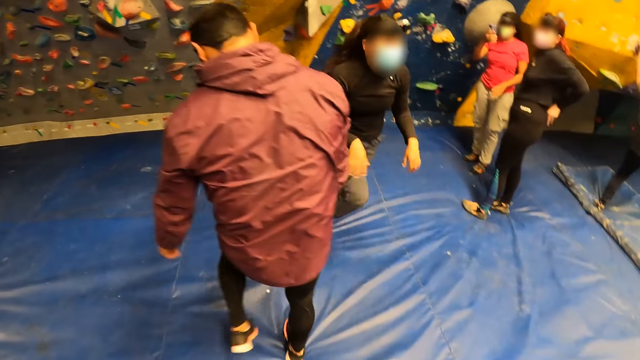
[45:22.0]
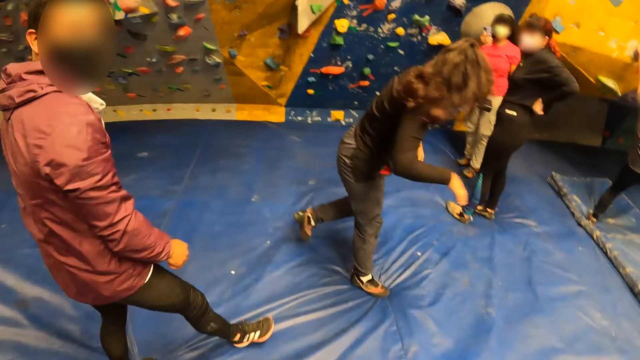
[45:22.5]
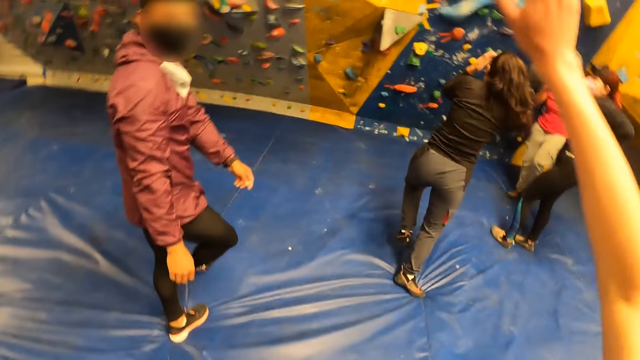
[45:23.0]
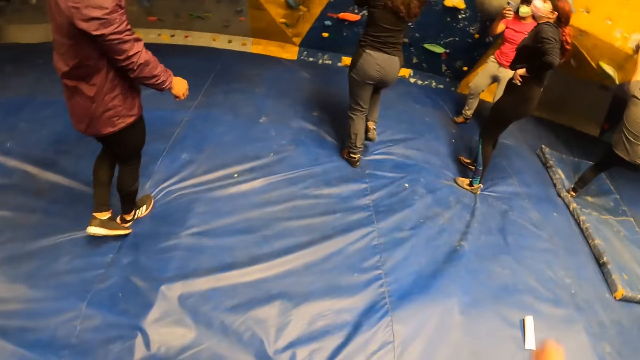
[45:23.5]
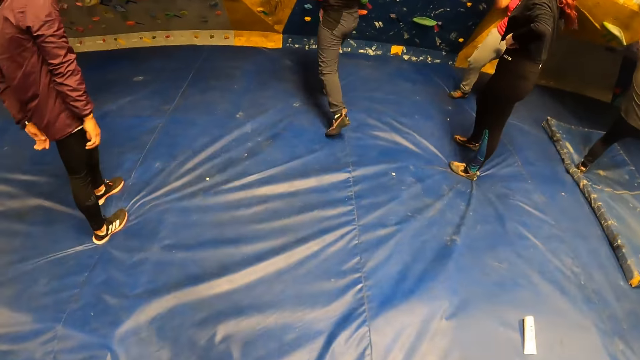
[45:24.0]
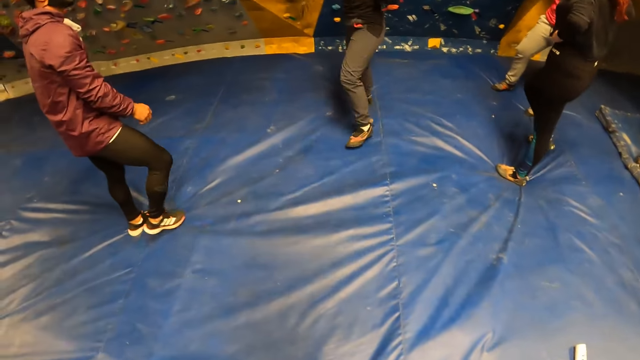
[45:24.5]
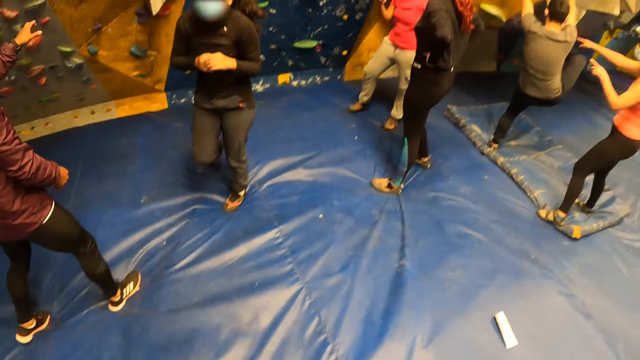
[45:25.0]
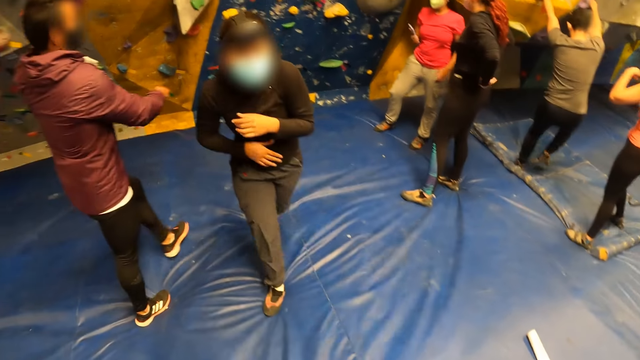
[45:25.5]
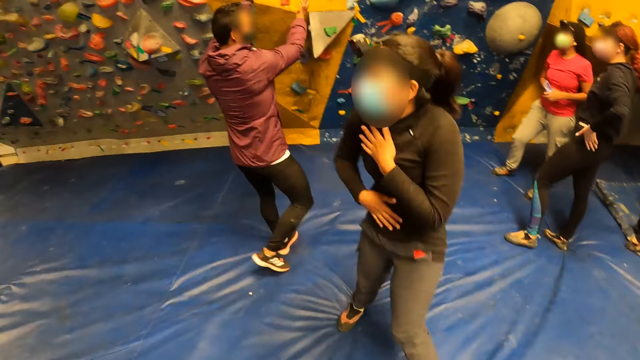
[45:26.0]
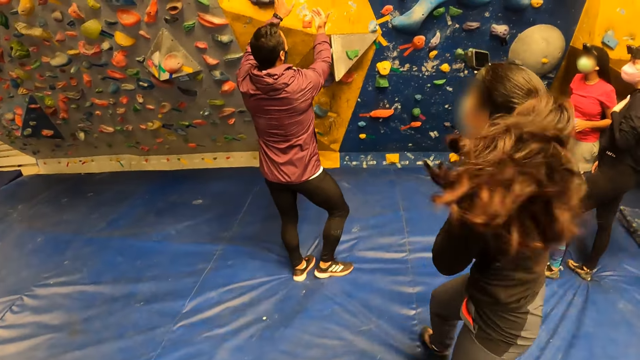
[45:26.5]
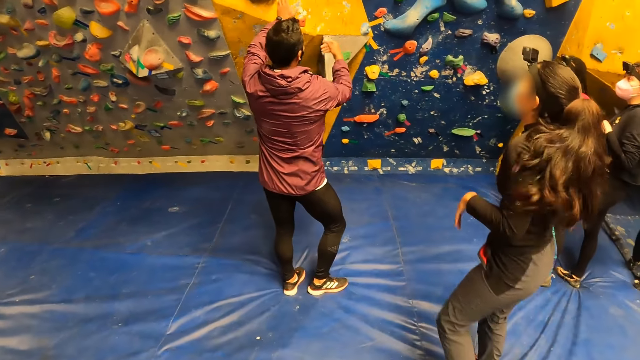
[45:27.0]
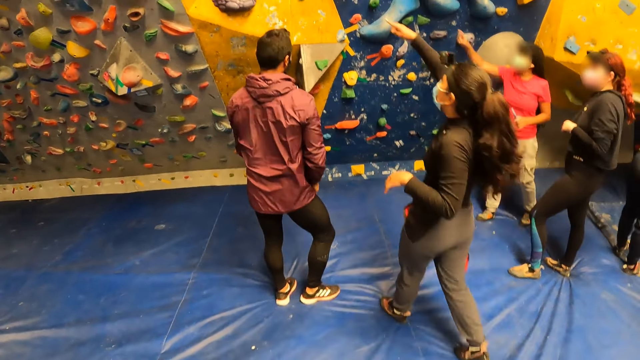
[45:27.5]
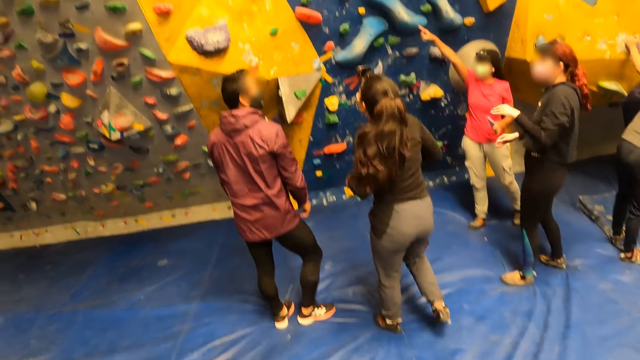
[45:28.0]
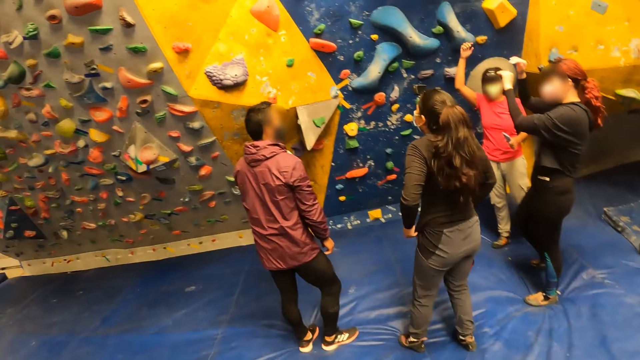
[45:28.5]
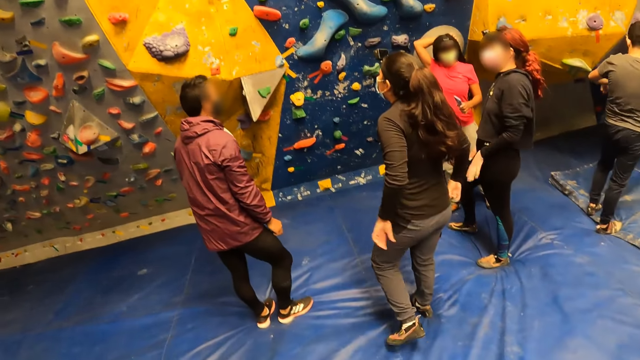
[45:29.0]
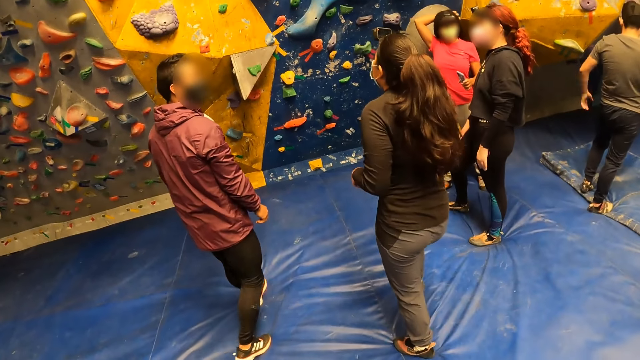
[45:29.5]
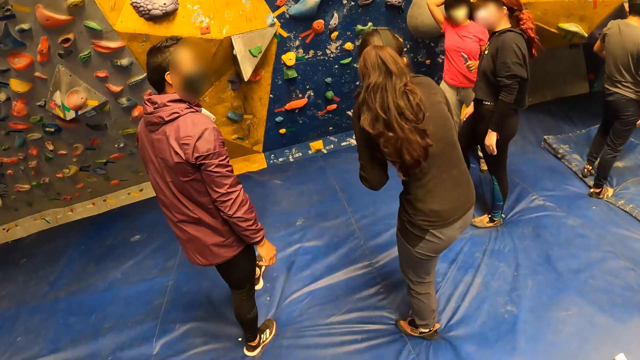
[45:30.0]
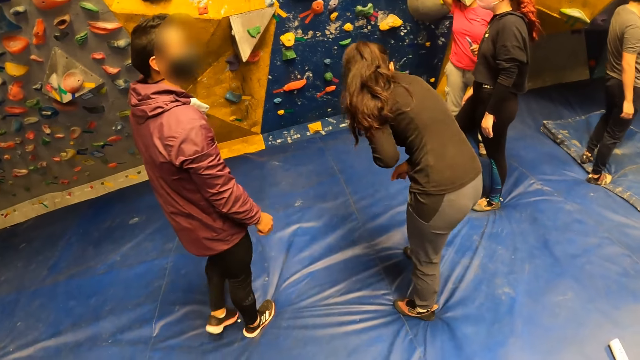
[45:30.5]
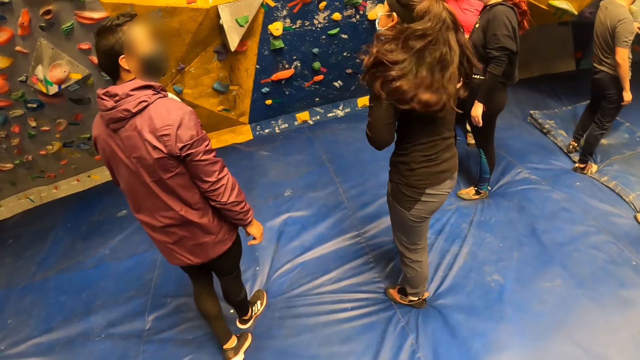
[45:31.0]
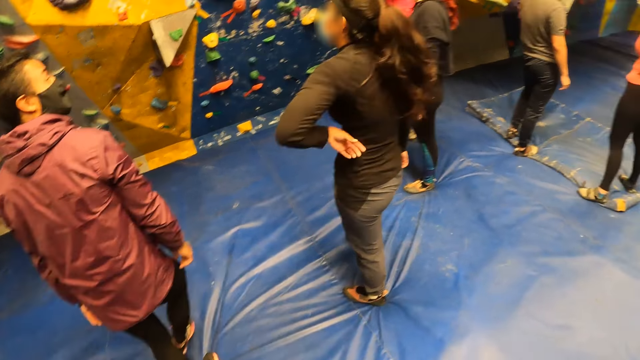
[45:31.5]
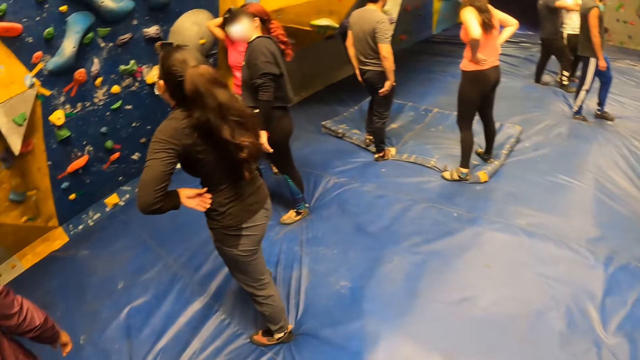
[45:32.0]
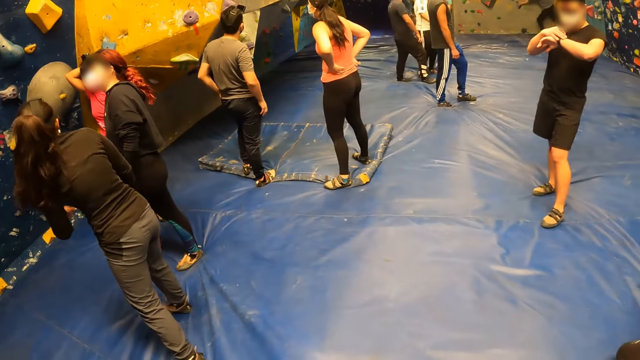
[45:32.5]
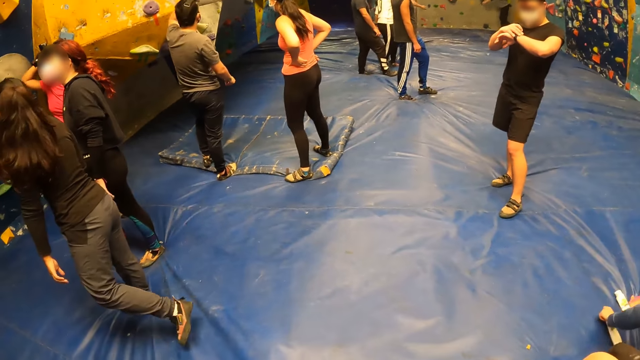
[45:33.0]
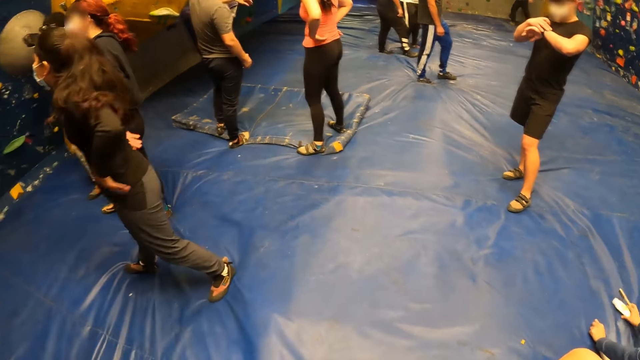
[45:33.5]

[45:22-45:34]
The camera wearer interacts with the man. They lift a hand. They look around the building. The man interacts with the woman, another woman and a third woman.

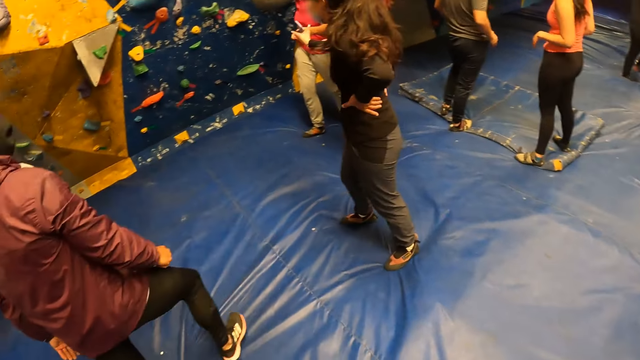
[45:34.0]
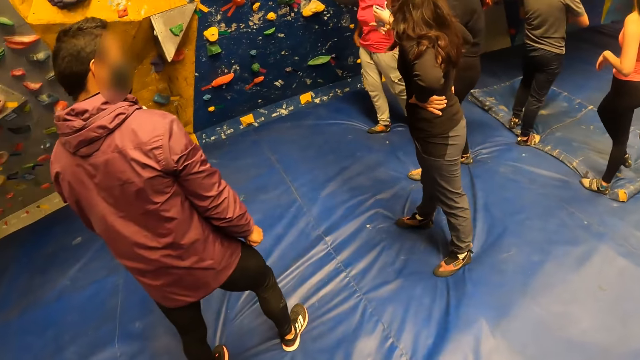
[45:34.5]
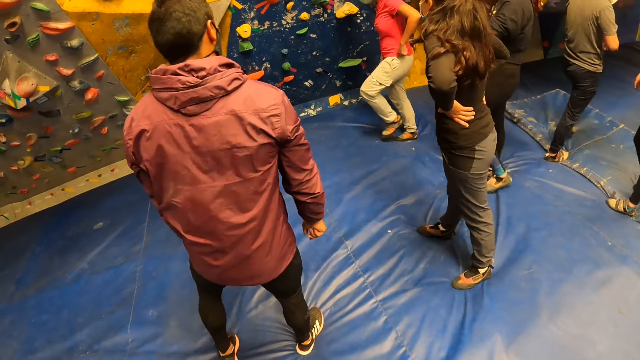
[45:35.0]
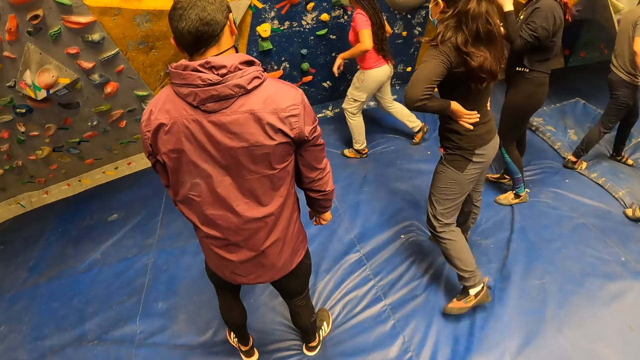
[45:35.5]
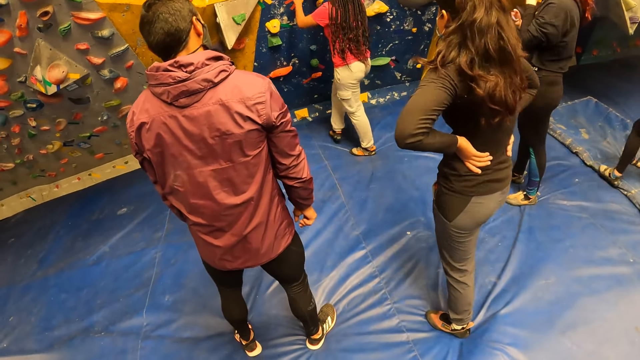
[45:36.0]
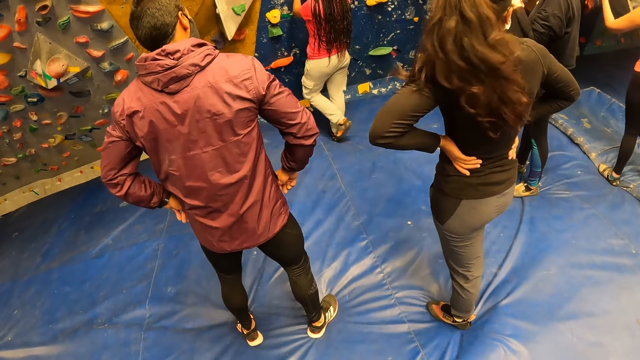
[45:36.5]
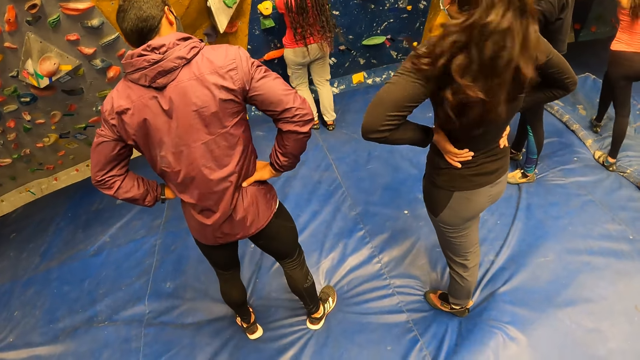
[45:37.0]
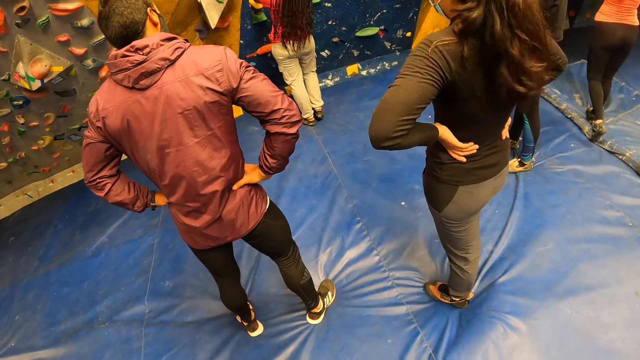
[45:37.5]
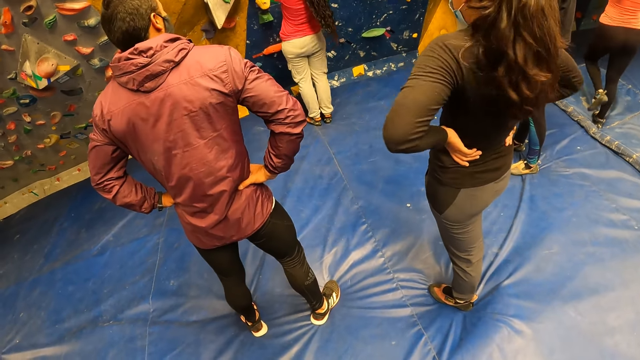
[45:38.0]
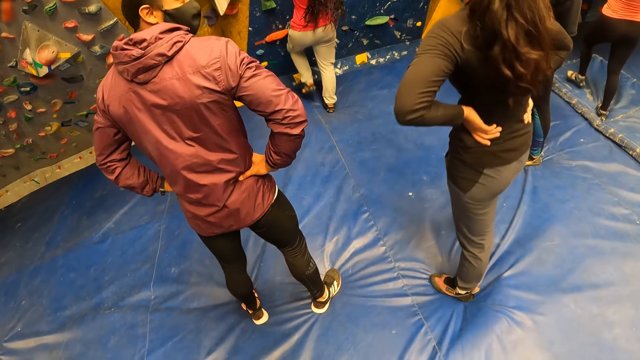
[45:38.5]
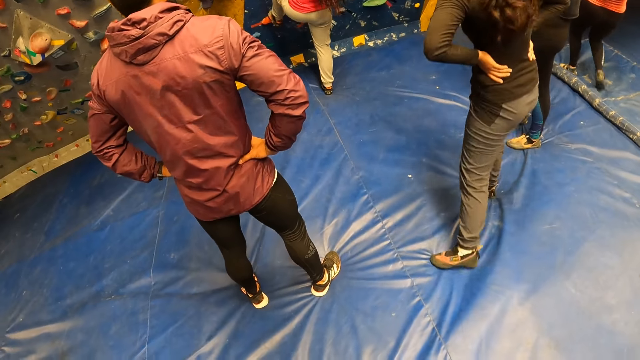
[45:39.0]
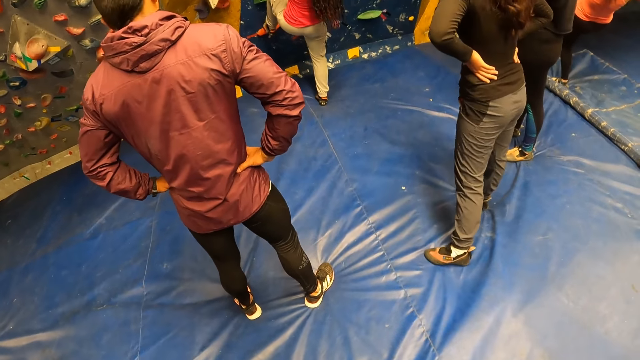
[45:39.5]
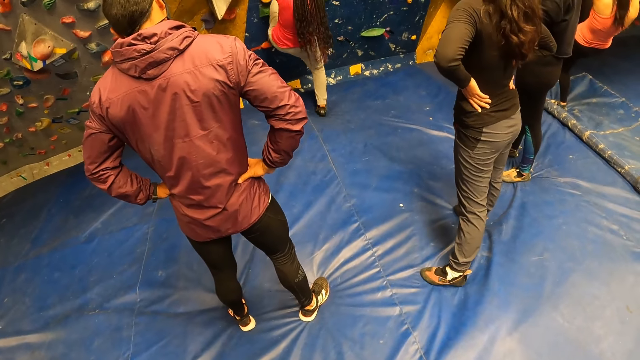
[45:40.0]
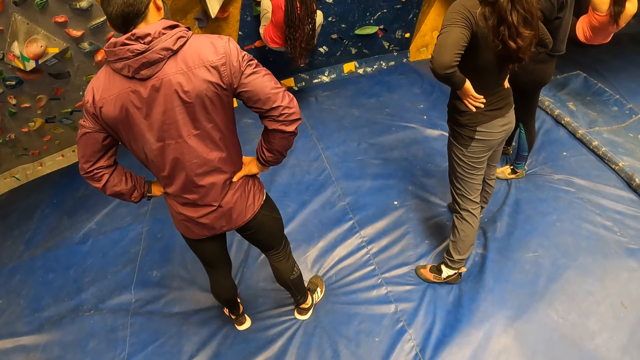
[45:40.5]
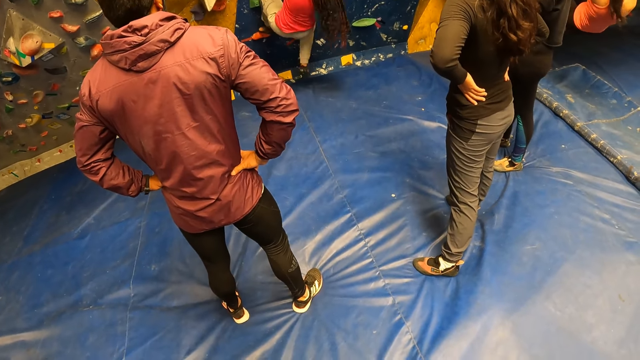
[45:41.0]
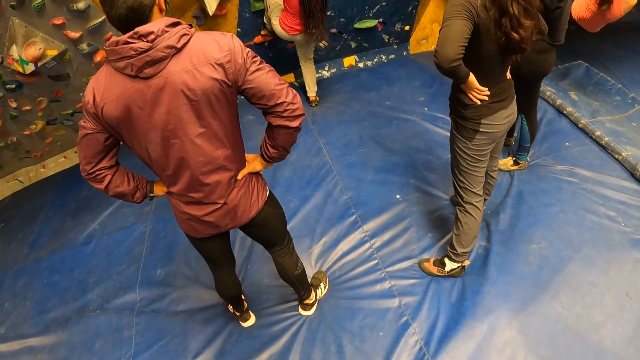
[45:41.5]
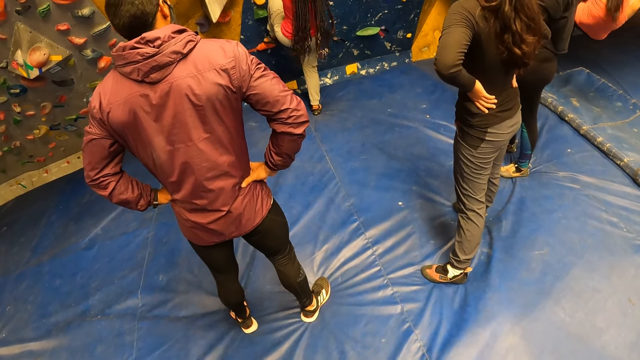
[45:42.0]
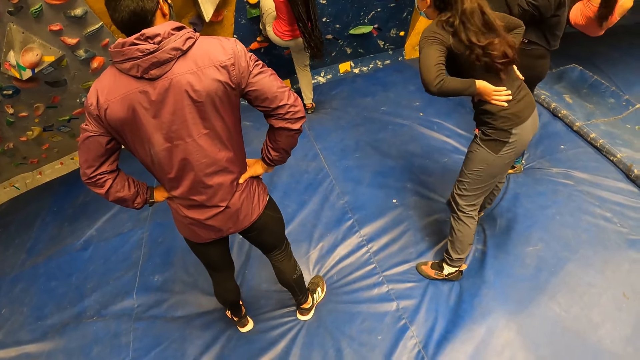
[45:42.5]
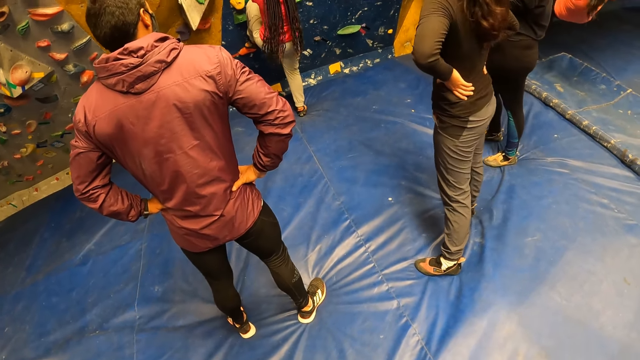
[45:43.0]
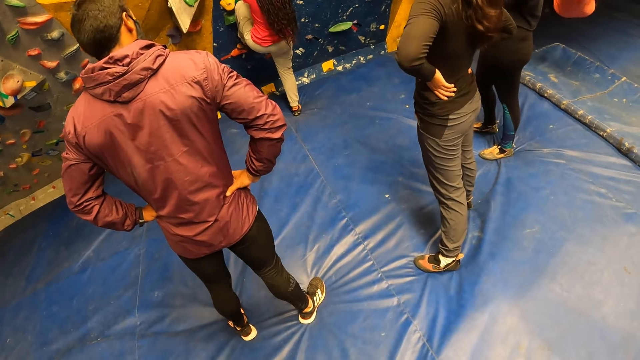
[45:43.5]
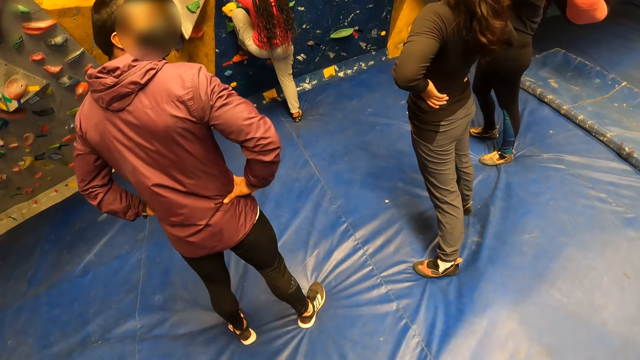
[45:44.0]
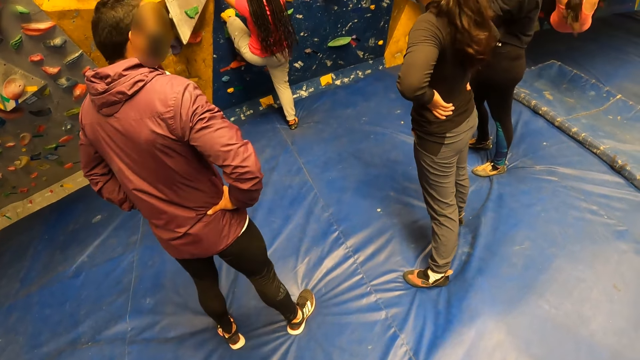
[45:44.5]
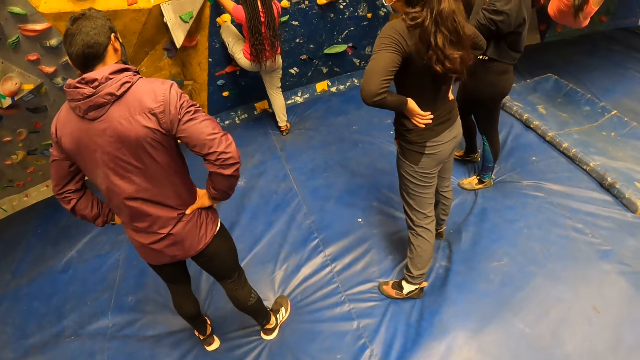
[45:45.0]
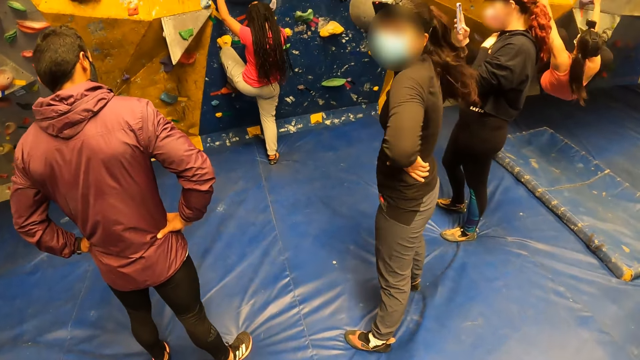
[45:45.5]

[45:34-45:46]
The woman climbs the bouldering wall. The man interacts with another woman.
